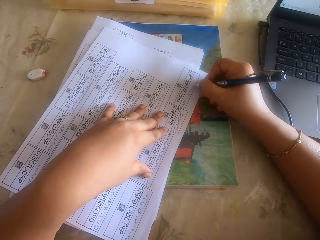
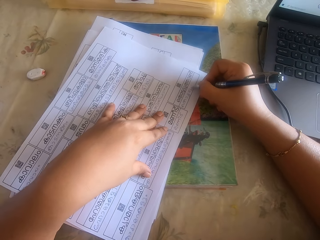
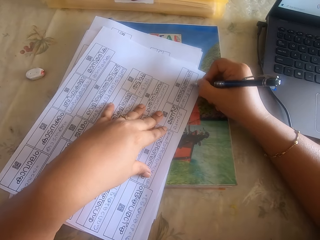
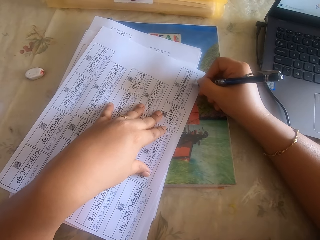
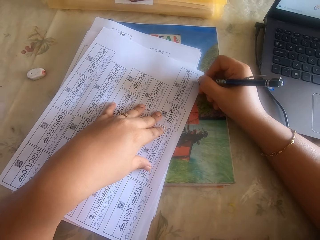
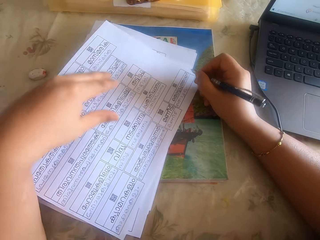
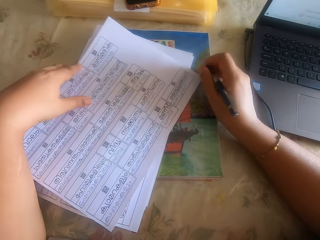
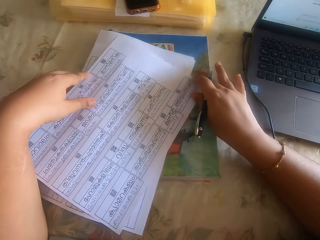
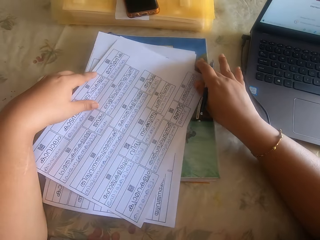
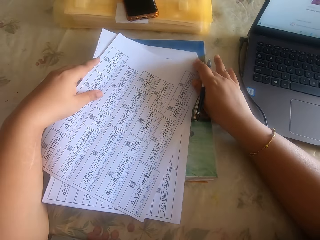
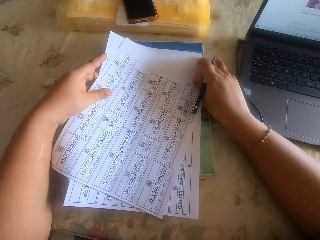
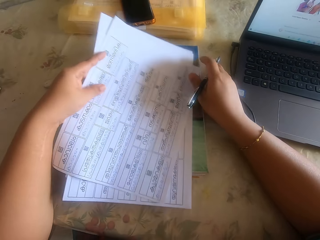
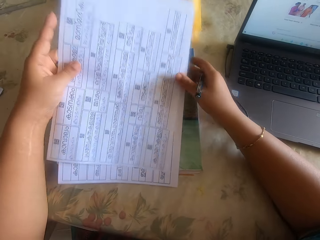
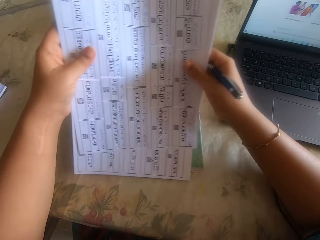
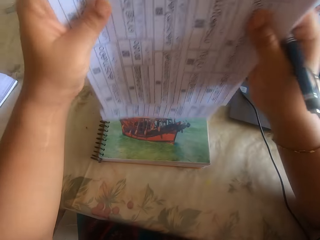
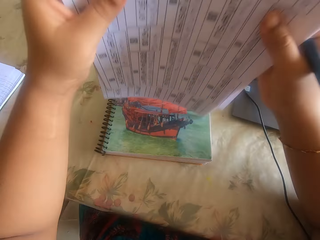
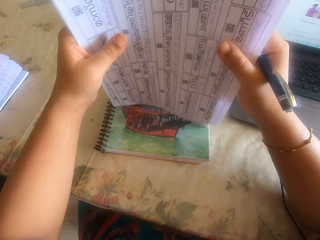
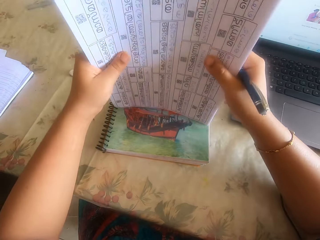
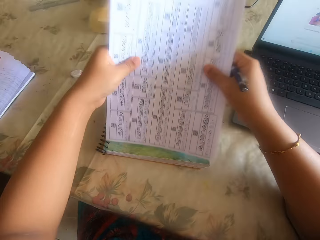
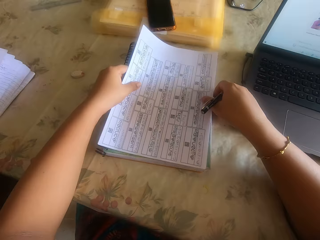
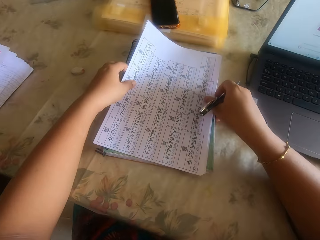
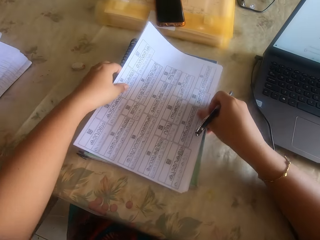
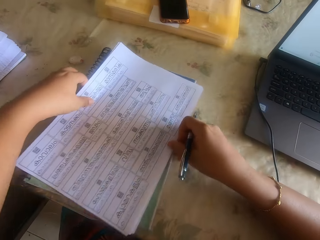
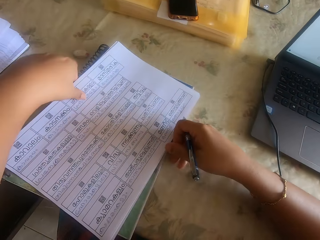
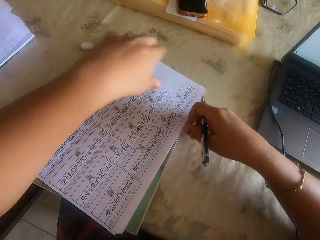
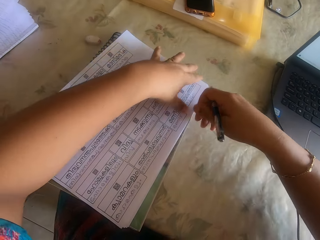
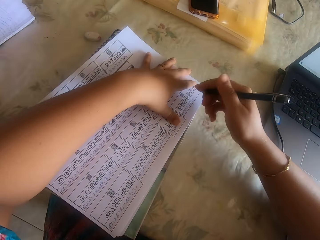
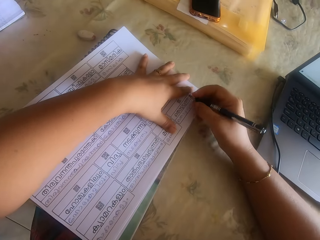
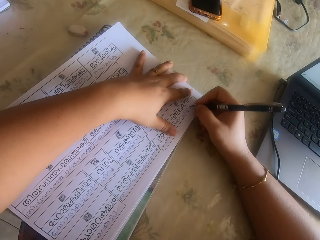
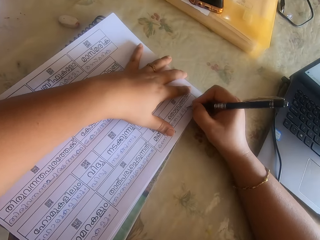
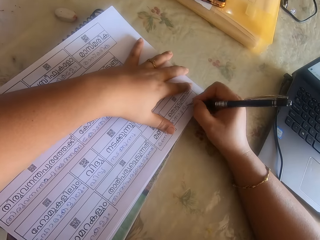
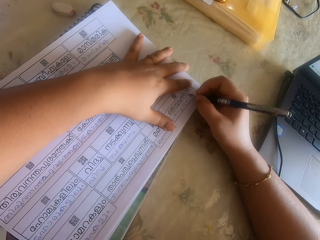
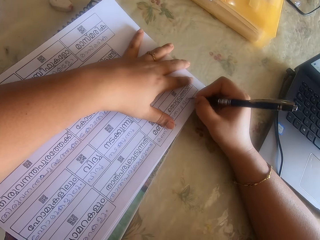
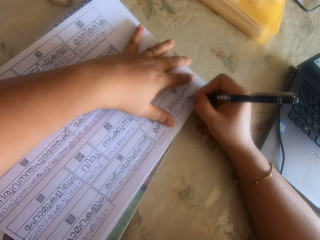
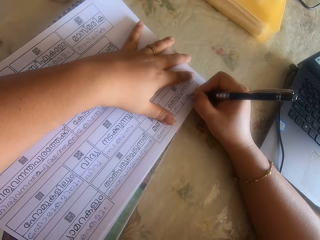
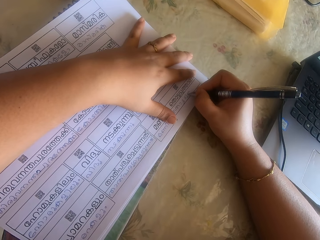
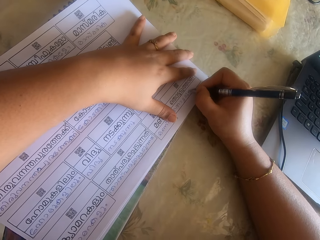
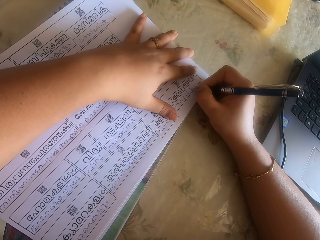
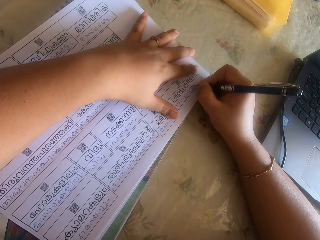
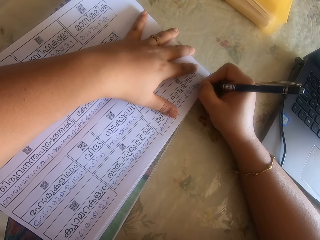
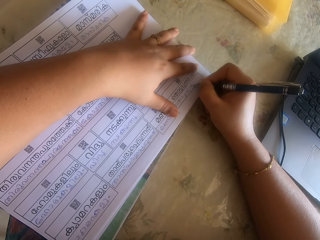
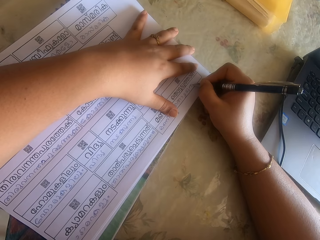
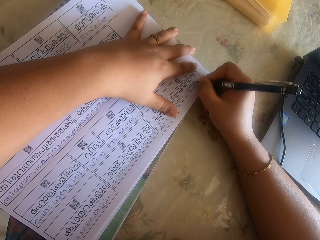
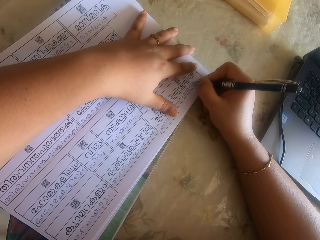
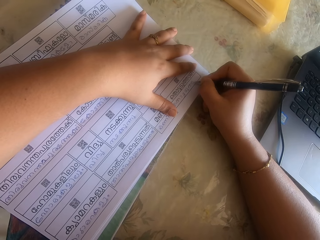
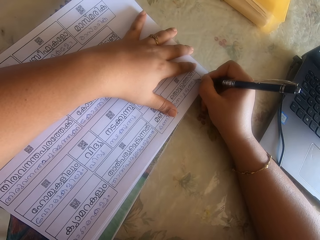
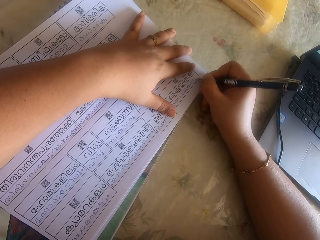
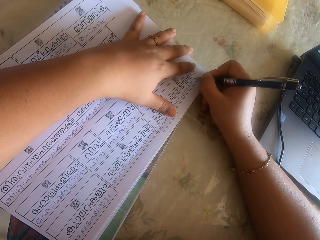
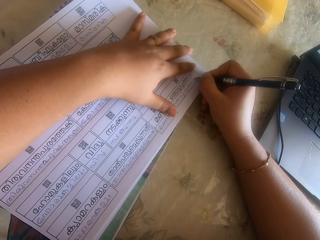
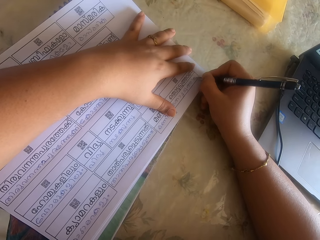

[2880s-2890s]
The camera wearer picks up the papers from the book on the table with her hands. She hits the papers on the book on the table with her hands. She places the papers on the book on the table with her hands. She adjusts the book with the papers on the table with her hands. She writes on the papers on the book on the table with the pen in her right hand.

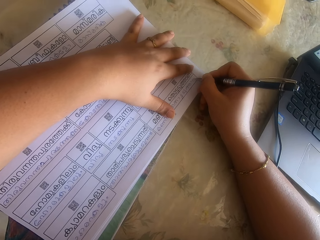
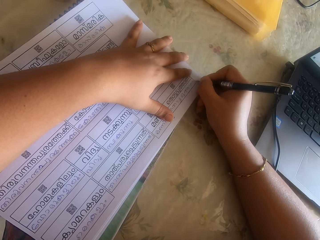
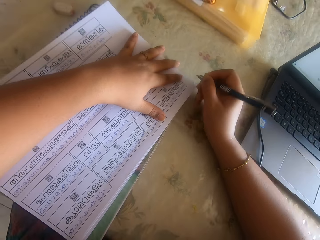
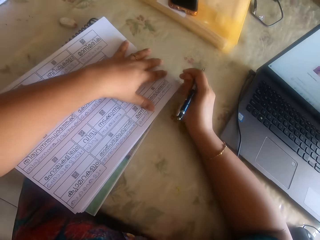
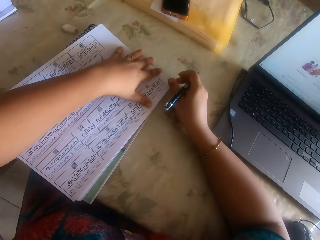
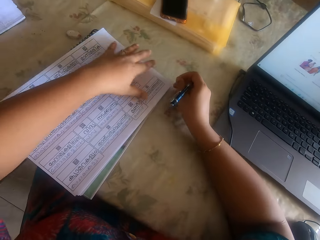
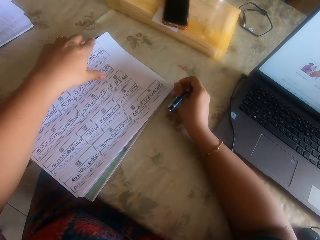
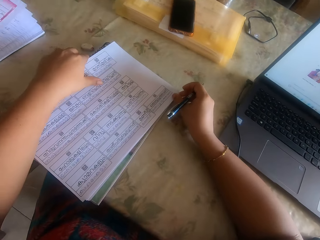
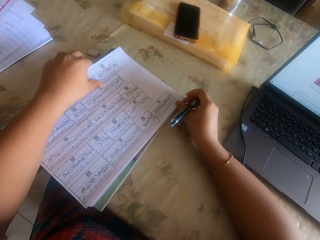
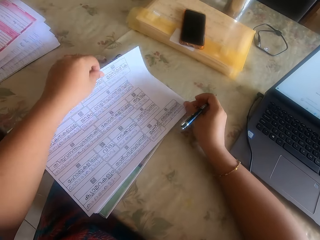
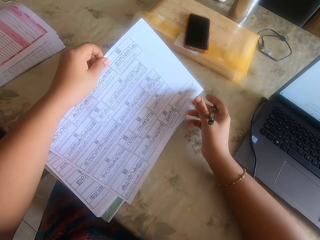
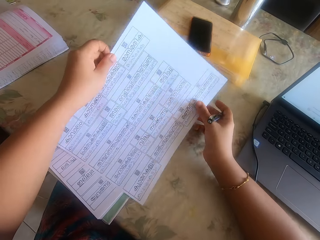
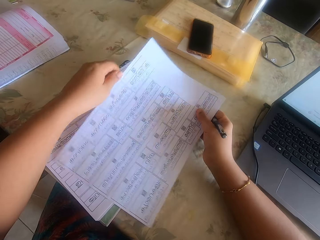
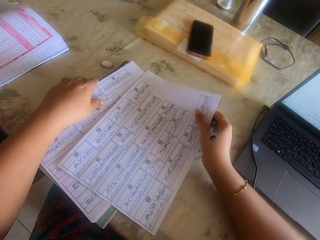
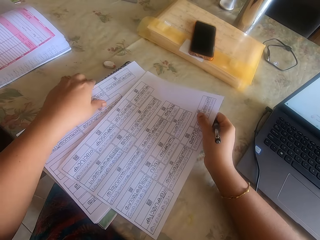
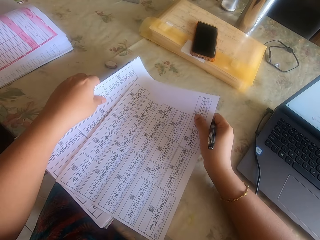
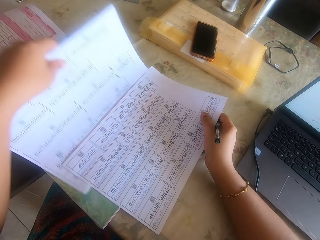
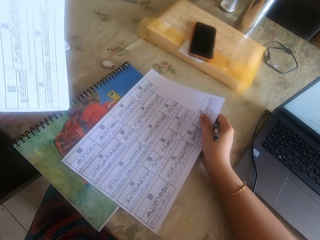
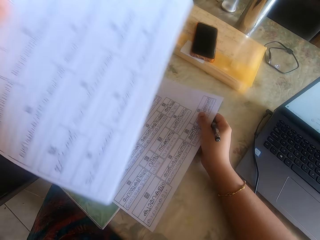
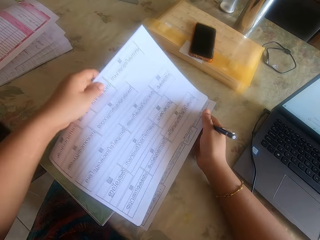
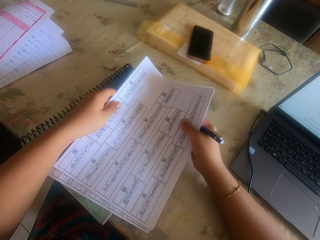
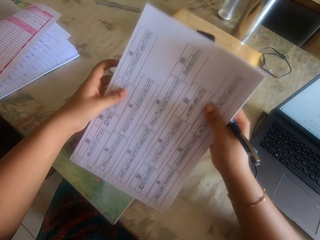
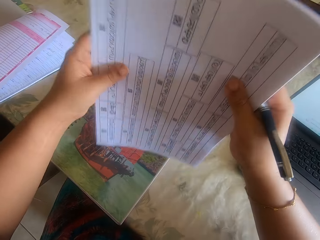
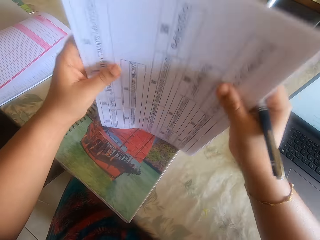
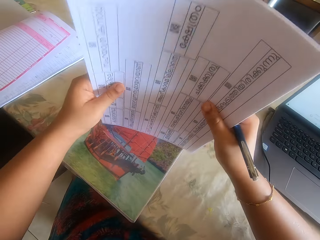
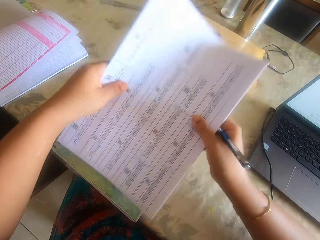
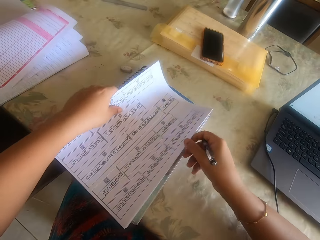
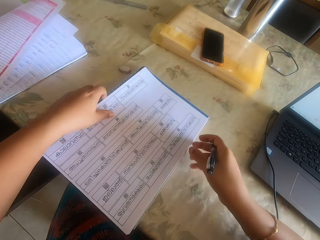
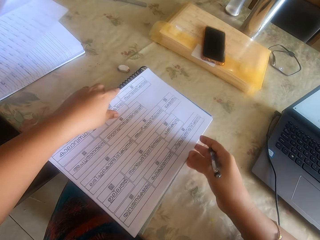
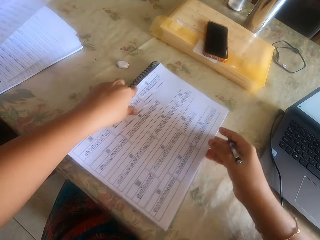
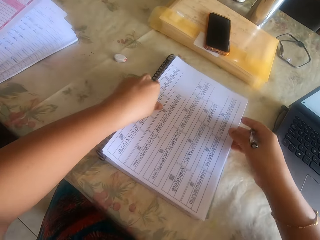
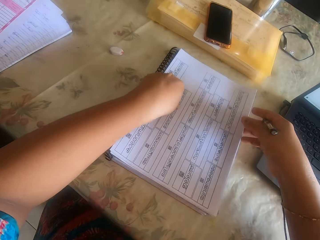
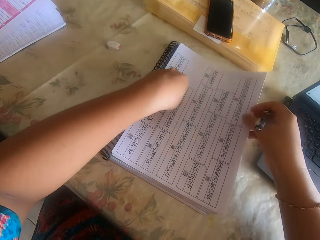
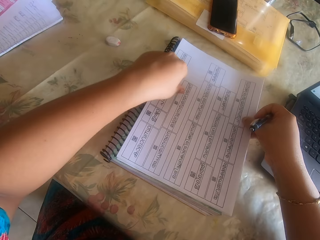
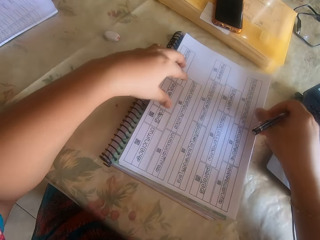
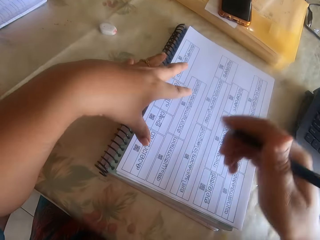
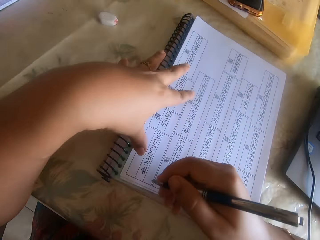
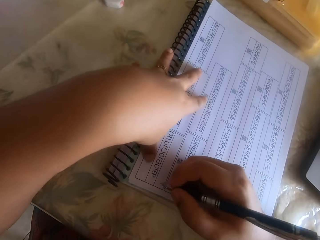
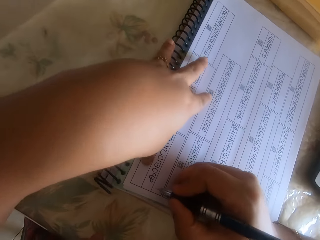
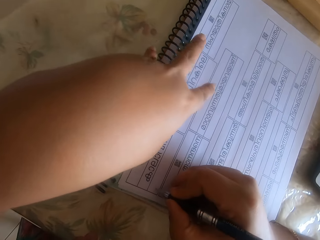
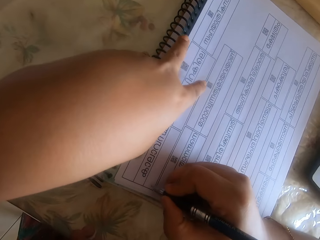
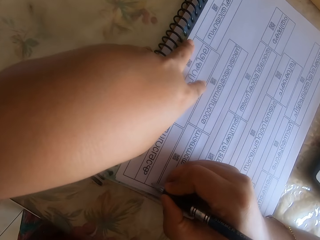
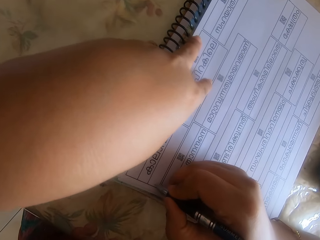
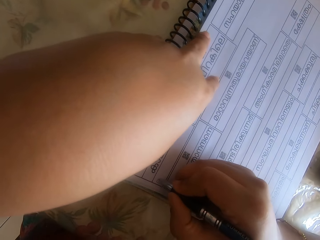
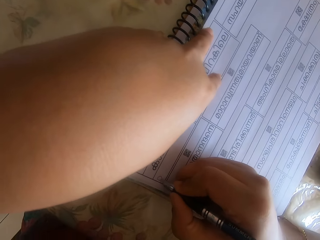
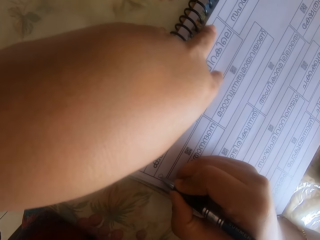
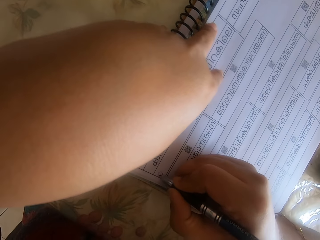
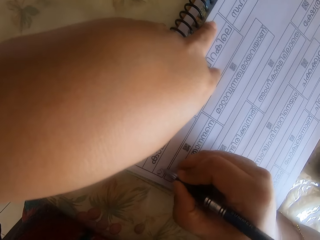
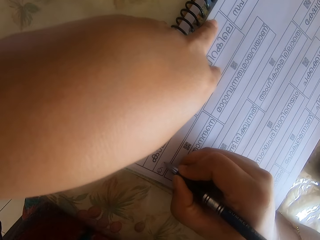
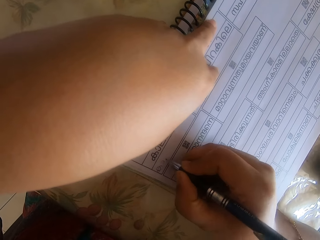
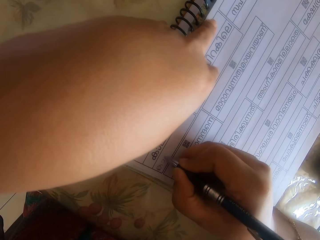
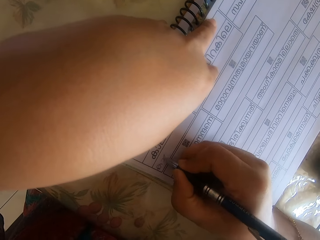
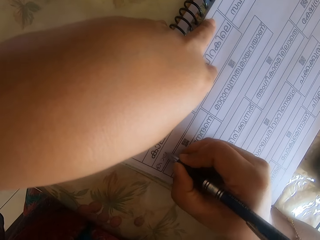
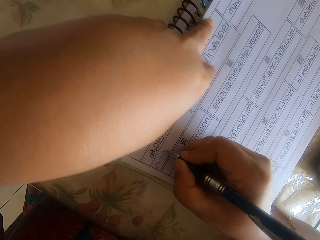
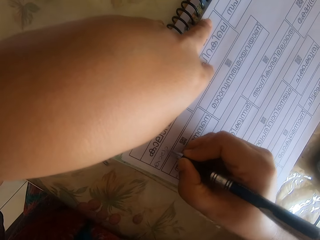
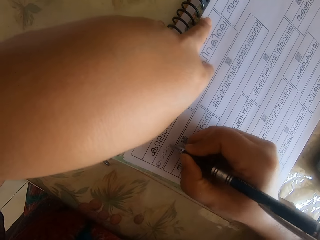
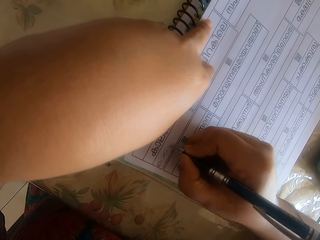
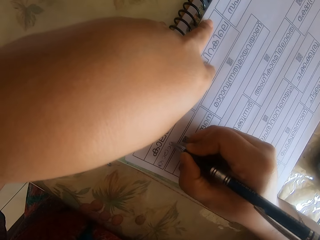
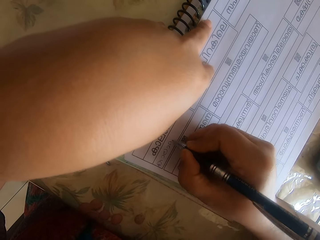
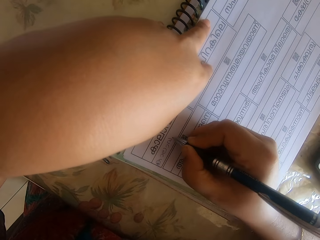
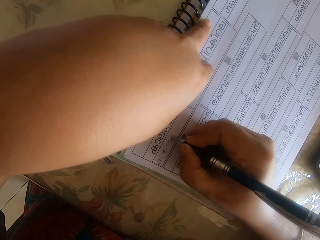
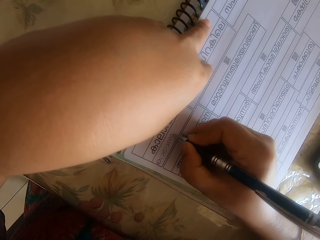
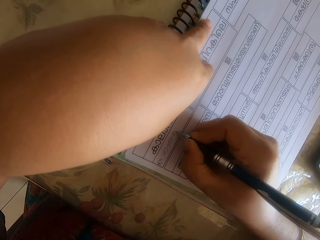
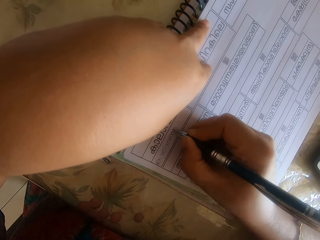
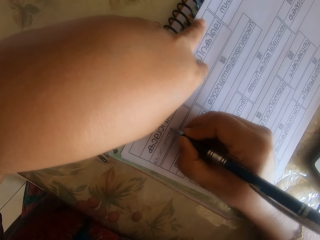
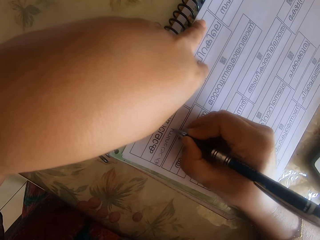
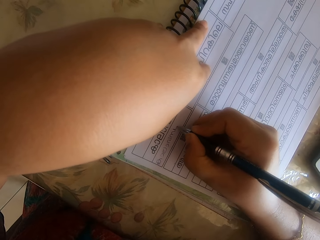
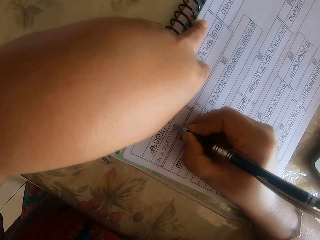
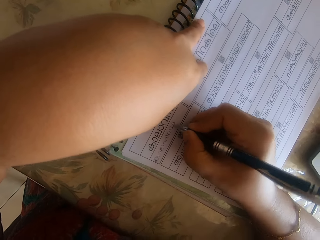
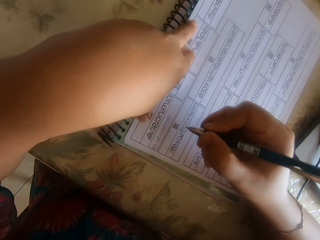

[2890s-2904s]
The camera wearer shuffles papers. She hits the papers on the book on the table with her hands. She places the papers on the book on the table with her hands. She adjusts the book with the papers on the table with her hands. She writes on a paper on the papers on the book on the table with the pen in her right hand.
